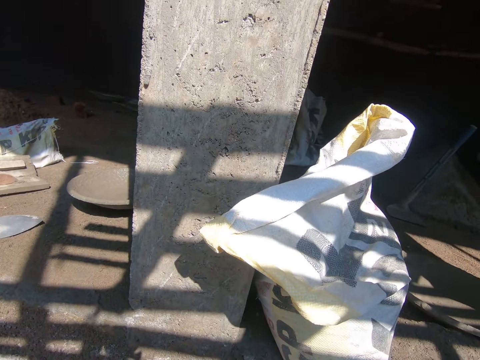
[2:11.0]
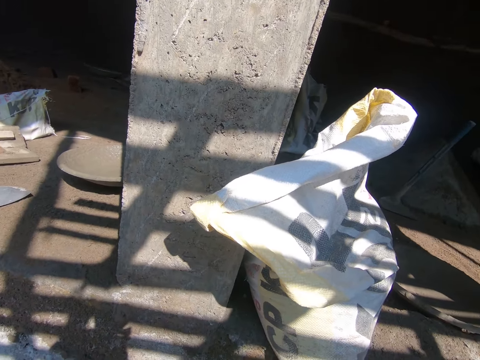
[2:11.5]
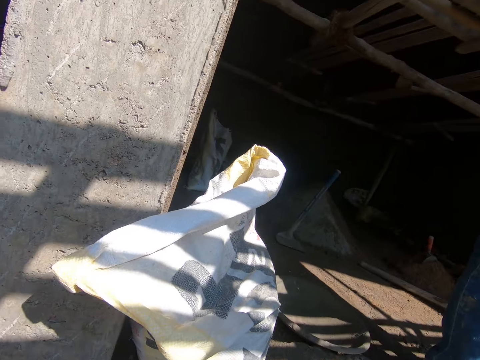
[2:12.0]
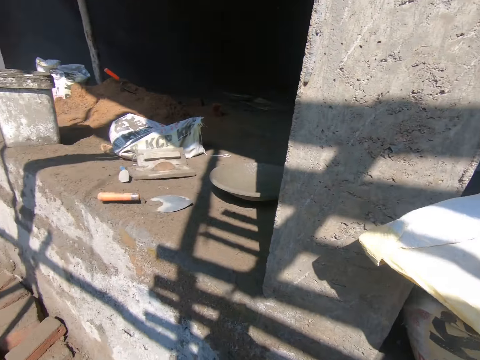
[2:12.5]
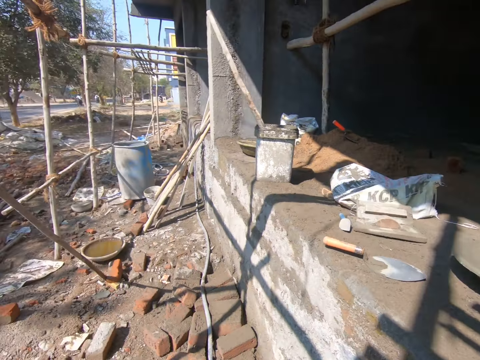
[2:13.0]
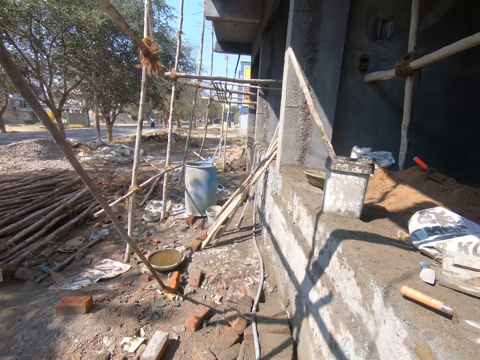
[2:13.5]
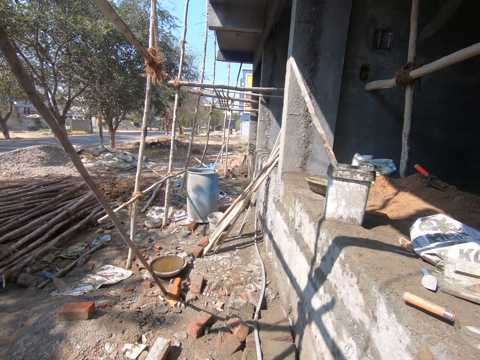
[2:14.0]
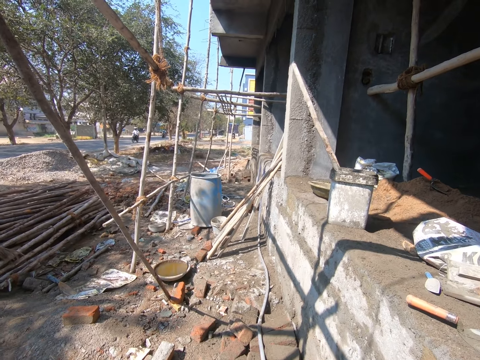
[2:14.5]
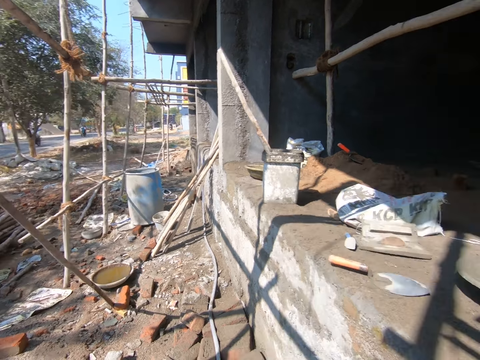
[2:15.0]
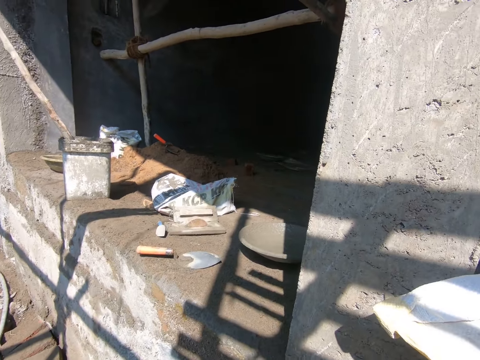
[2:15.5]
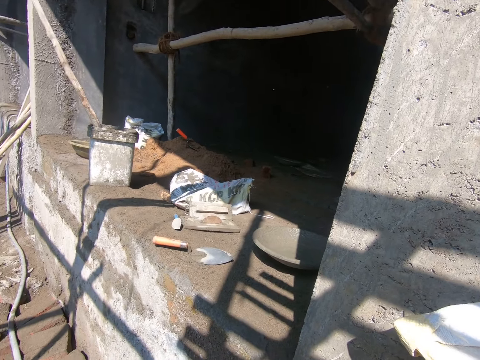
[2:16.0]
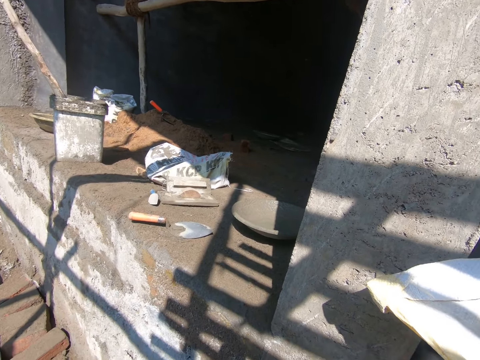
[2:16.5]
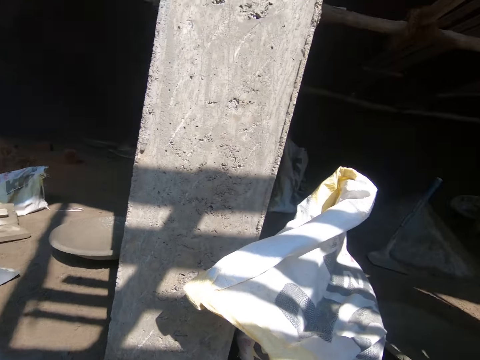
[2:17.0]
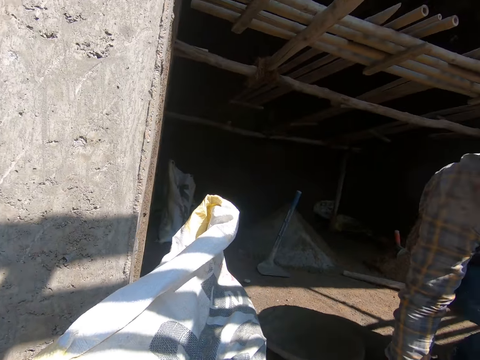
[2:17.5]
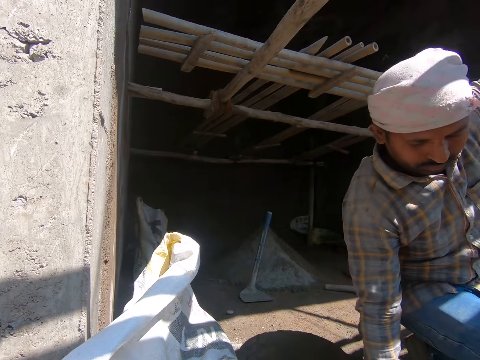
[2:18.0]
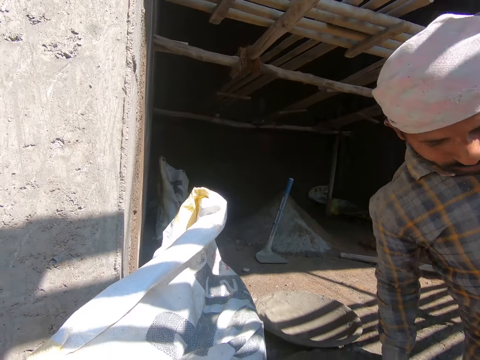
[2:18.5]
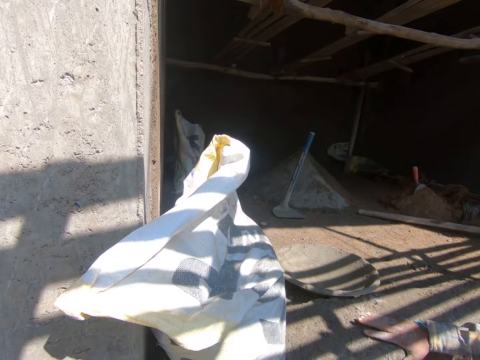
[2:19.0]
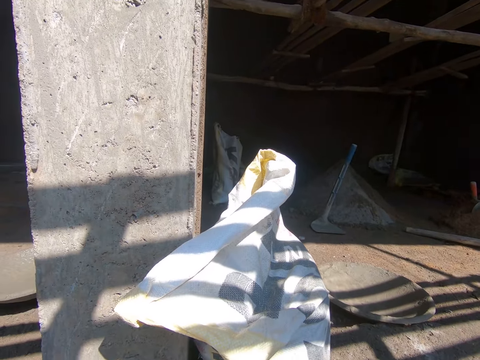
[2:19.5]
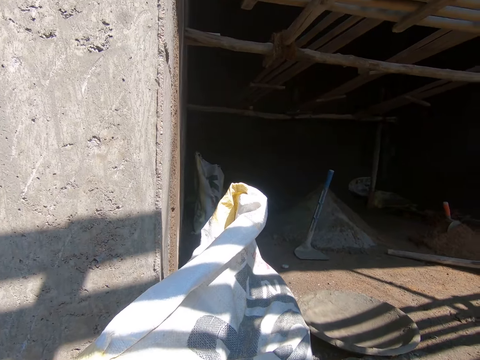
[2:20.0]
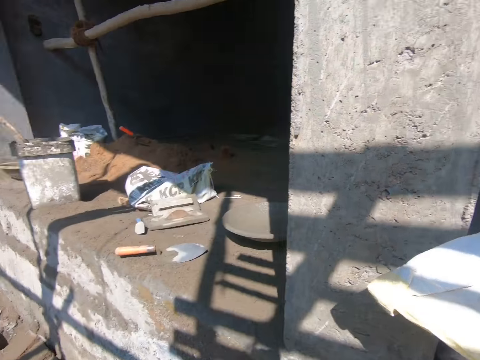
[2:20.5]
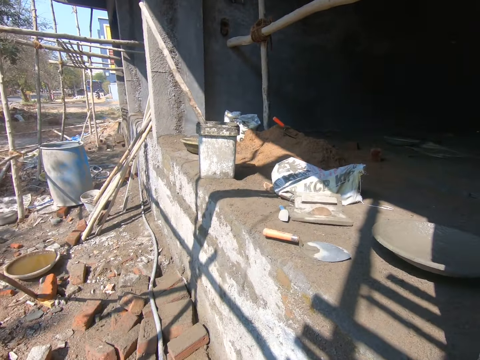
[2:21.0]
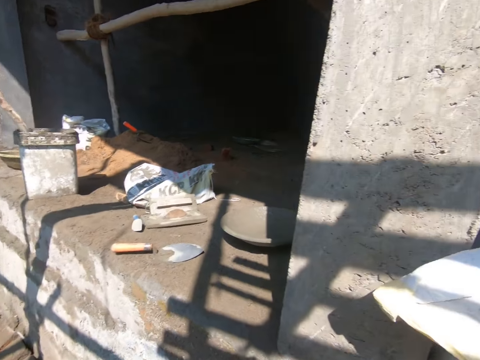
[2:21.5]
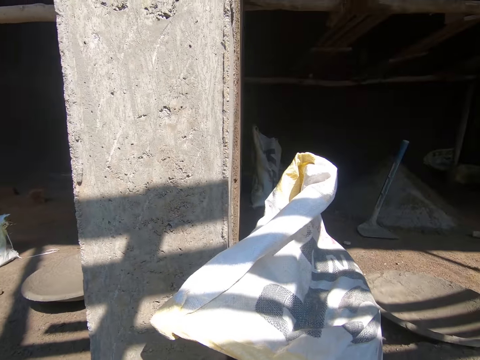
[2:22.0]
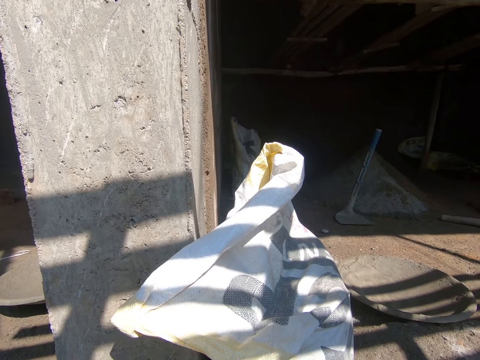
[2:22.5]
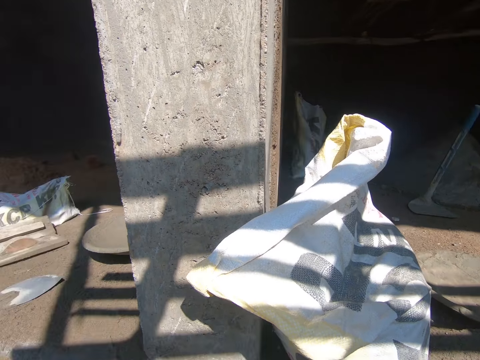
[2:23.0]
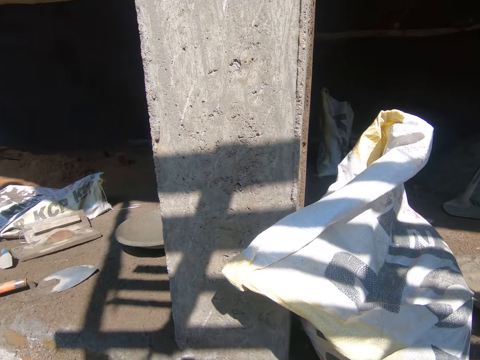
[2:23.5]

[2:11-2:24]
The camera wearer looks around the construction site. The man jumps down from the floor to the ground, and jumps to the ground from the floor.

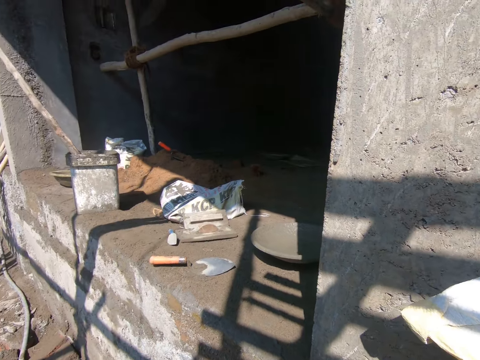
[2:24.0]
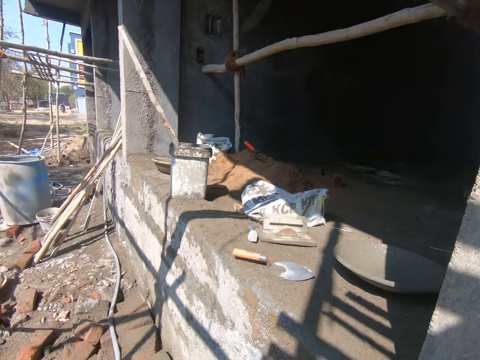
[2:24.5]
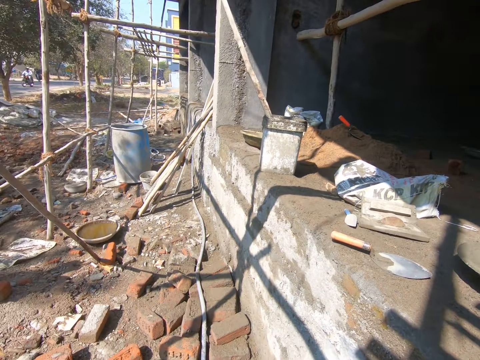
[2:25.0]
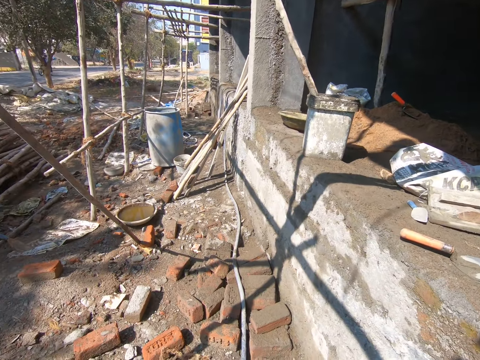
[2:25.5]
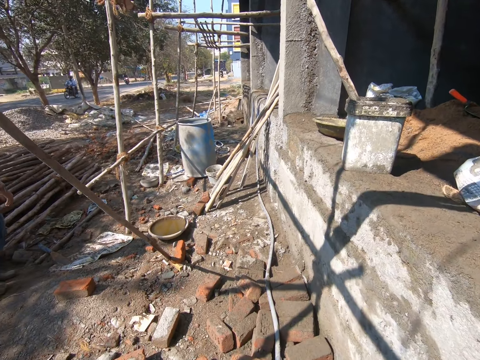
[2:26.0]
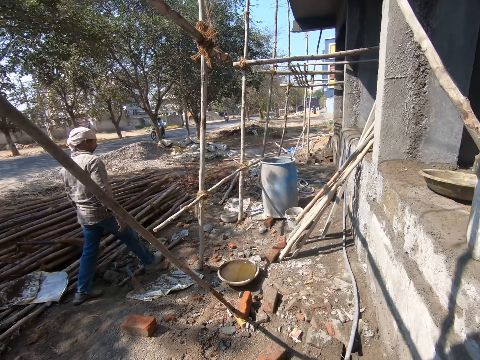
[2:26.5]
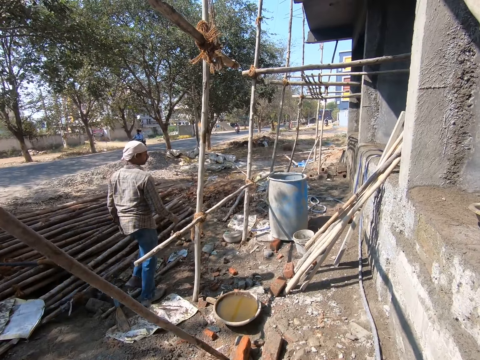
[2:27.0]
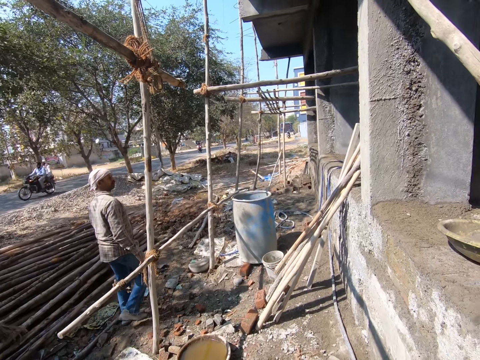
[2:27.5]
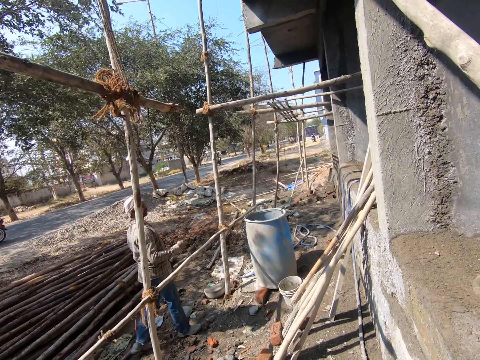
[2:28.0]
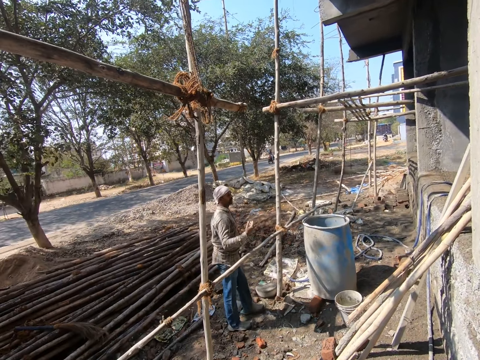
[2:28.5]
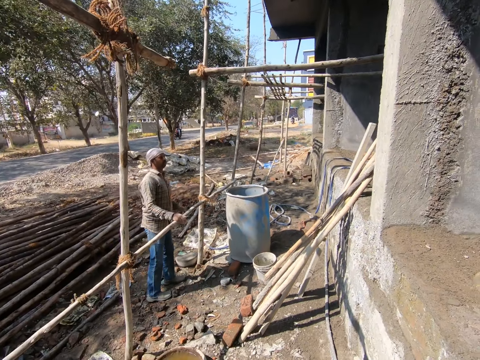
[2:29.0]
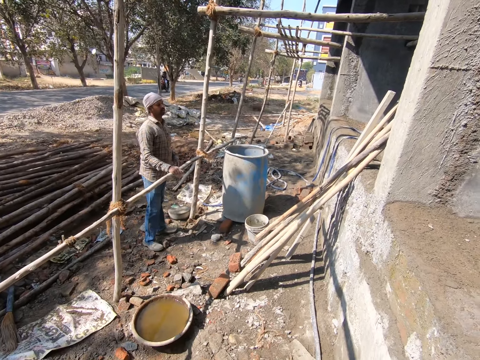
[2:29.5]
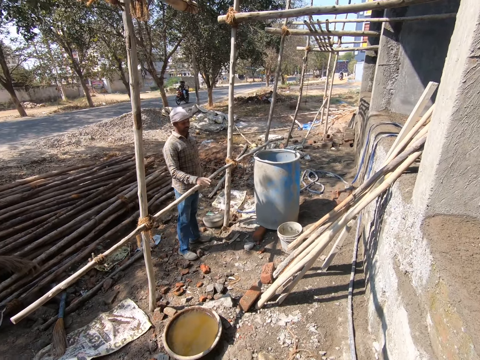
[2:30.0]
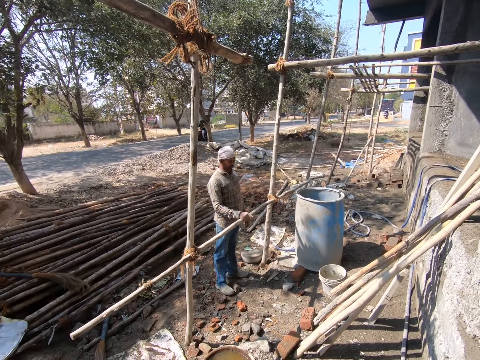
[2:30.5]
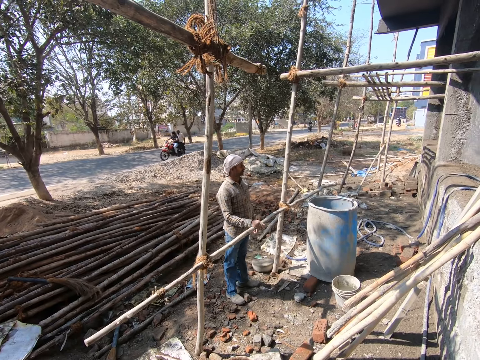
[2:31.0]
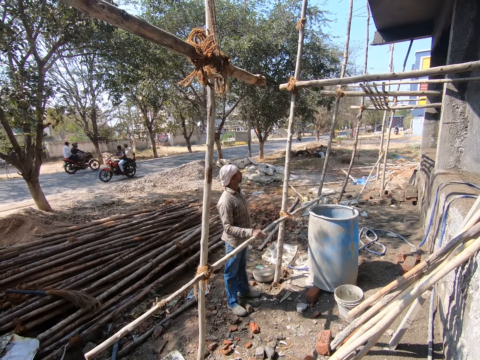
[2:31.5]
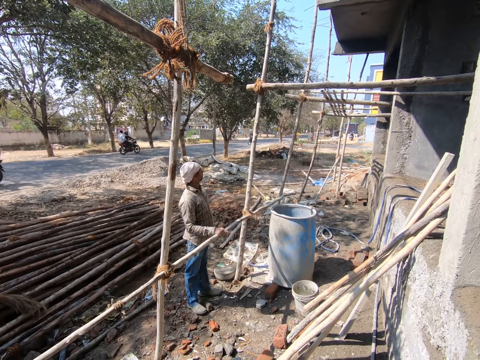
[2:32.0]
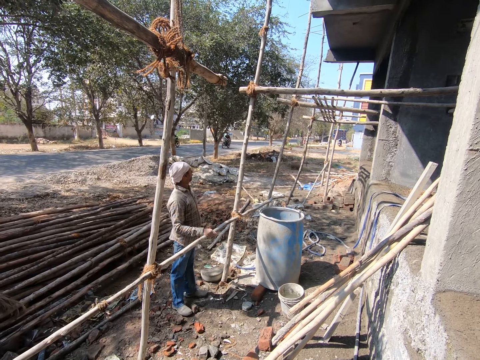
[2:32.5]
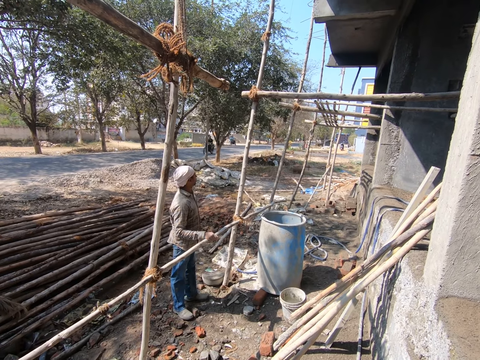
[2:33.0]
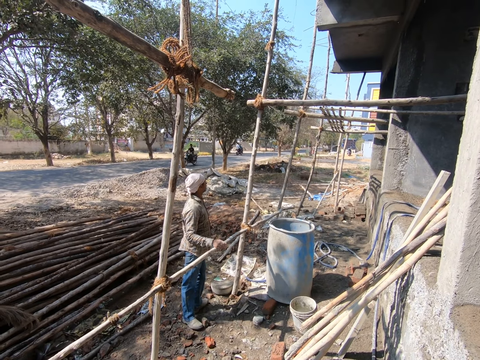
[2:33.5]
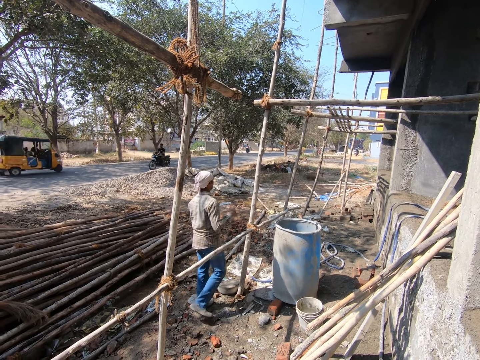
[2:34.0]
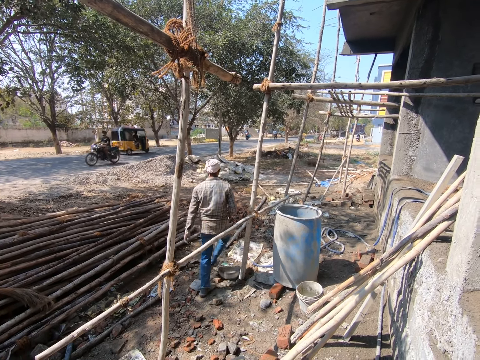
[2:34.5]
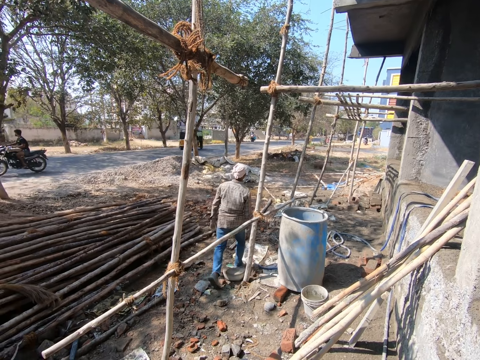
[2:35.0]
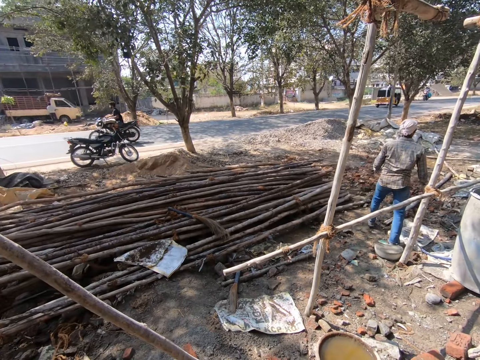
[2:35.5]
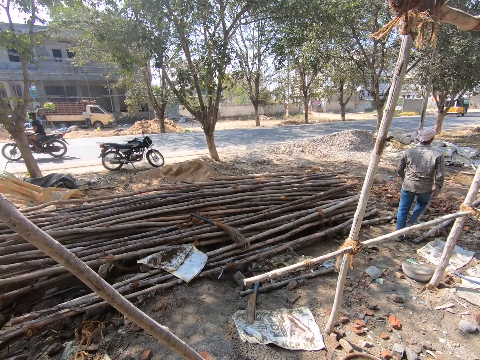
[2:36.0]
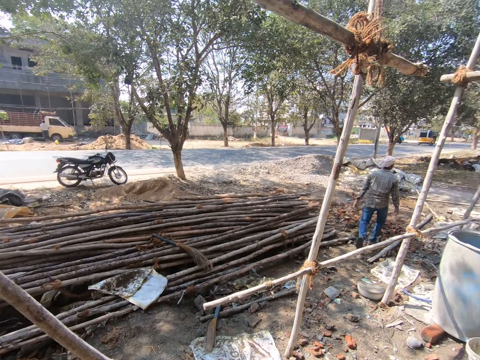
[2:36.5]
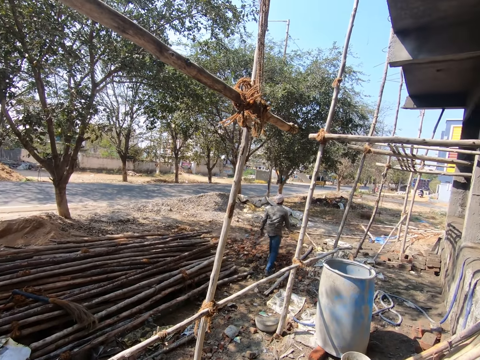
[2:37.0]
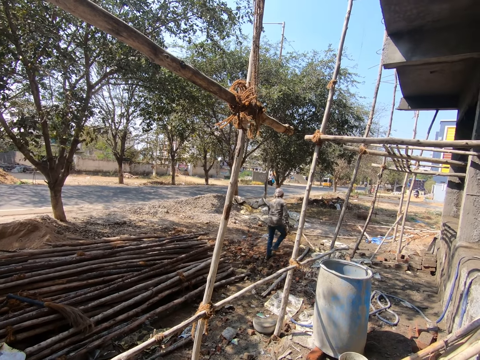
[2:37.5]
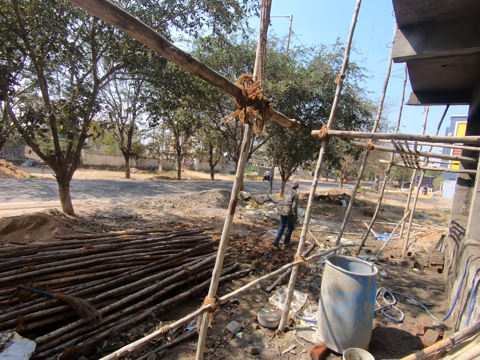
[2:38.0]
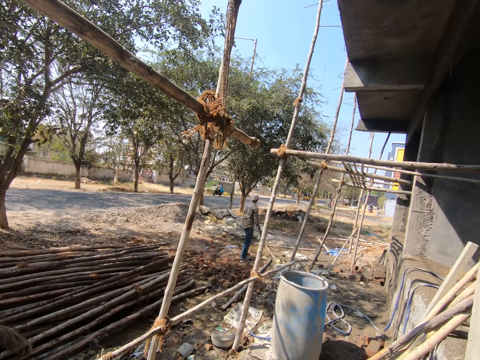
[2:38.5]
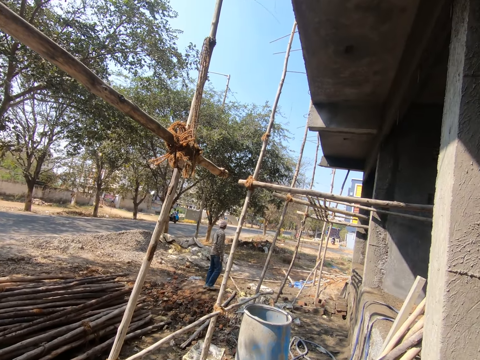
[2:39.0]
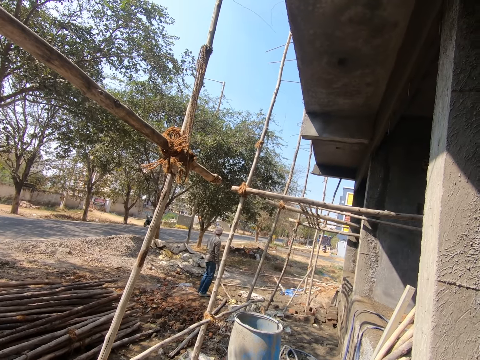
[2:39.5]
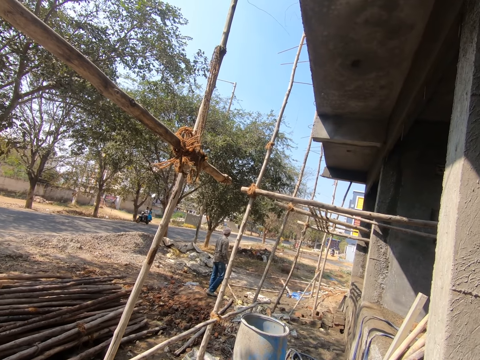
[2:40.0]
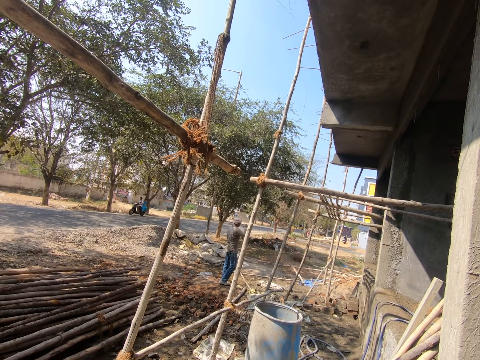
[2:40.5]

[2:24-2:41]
The man walks around the construction site. The man converses with the camera wearer. The man holds the scaffold of the building with his right hand. The man walks away from the scaffold of the building. The man walks around the construction site.
